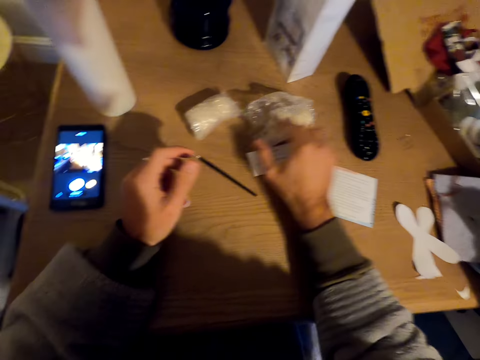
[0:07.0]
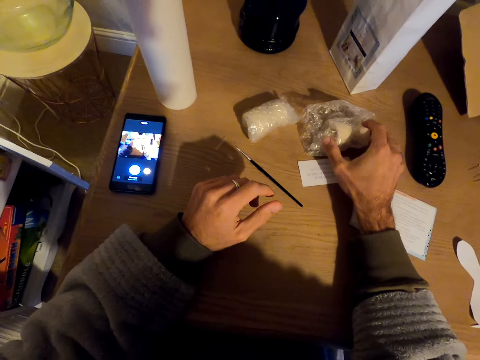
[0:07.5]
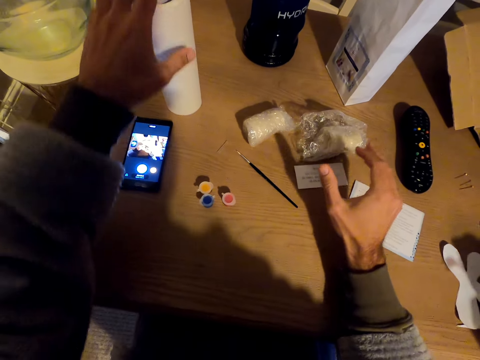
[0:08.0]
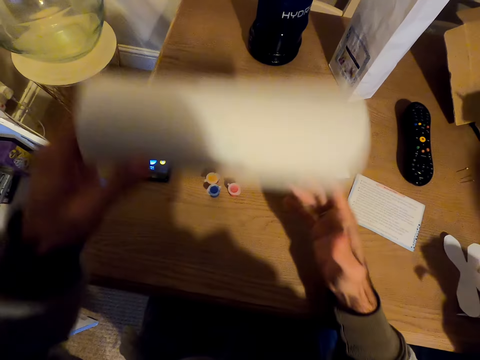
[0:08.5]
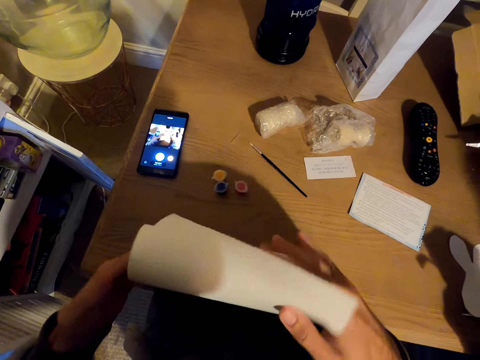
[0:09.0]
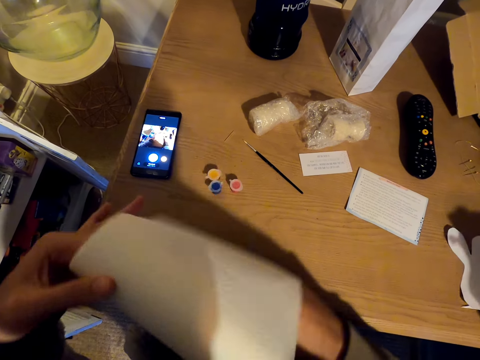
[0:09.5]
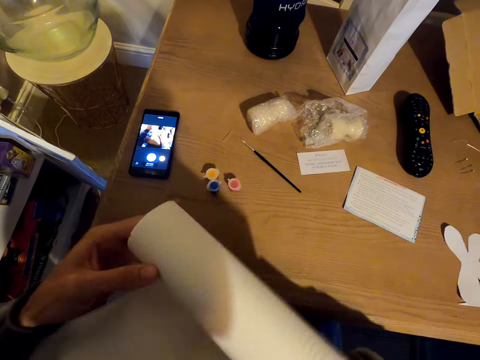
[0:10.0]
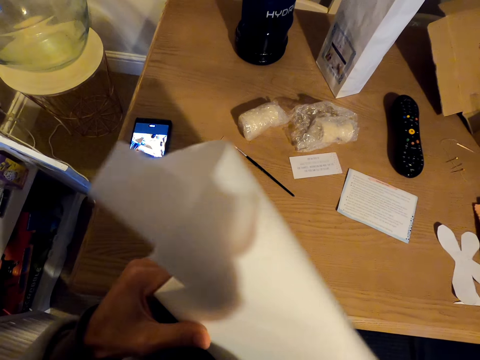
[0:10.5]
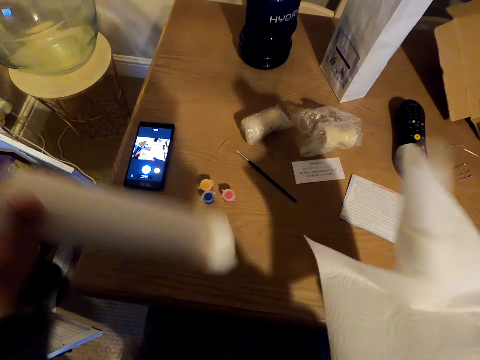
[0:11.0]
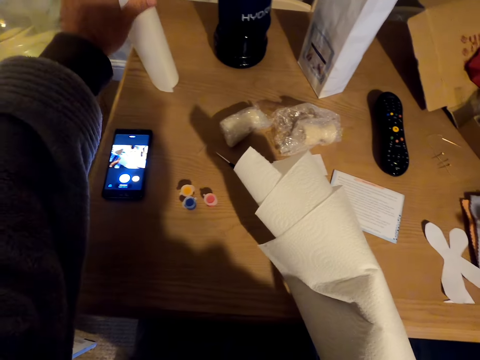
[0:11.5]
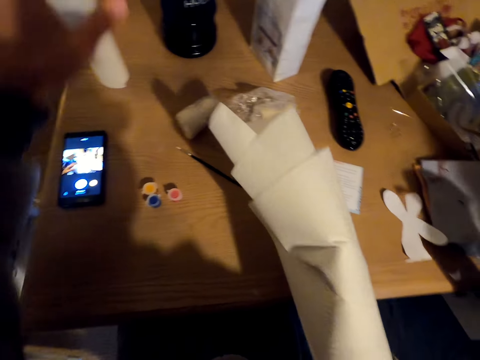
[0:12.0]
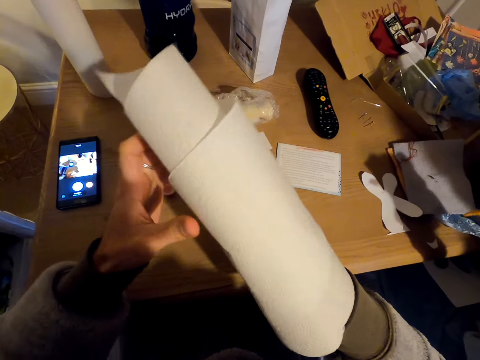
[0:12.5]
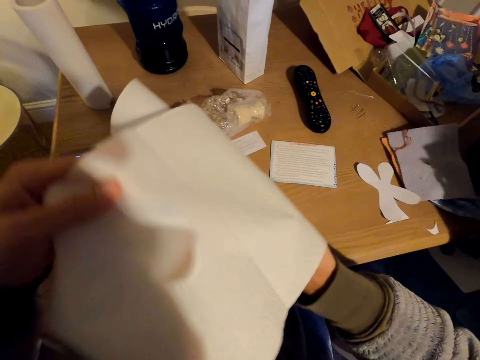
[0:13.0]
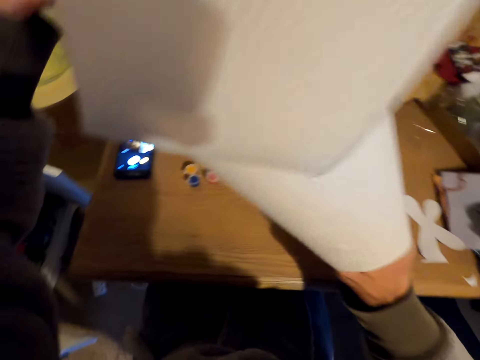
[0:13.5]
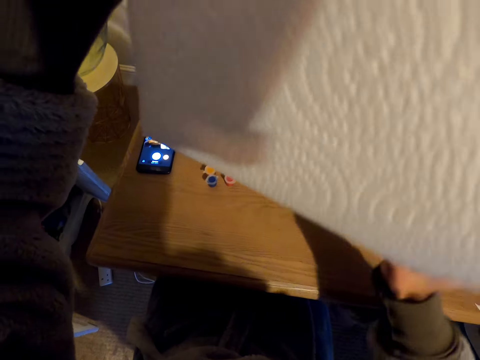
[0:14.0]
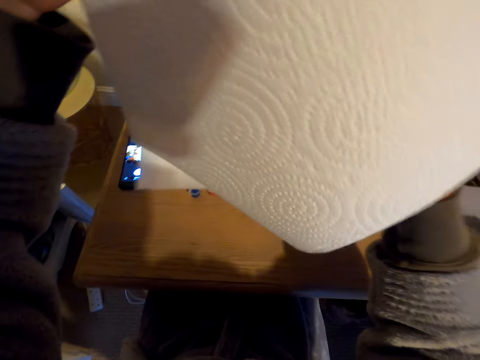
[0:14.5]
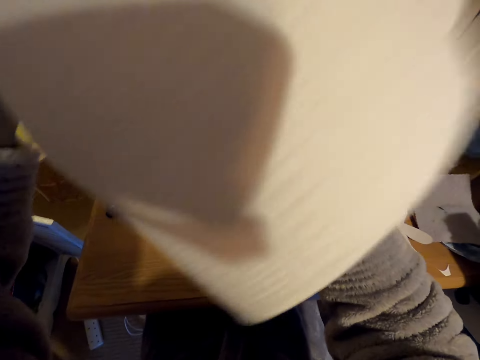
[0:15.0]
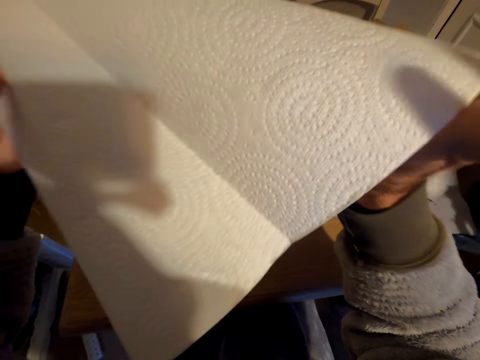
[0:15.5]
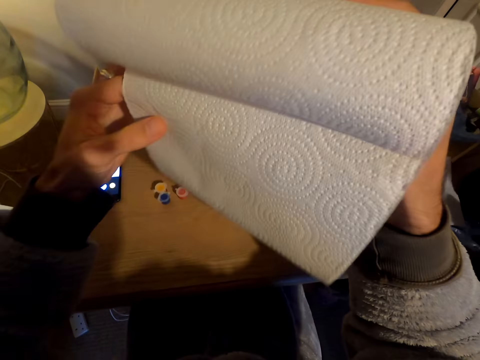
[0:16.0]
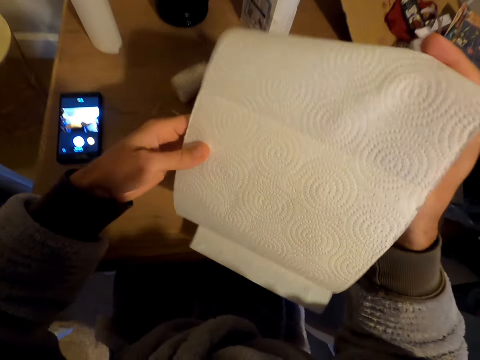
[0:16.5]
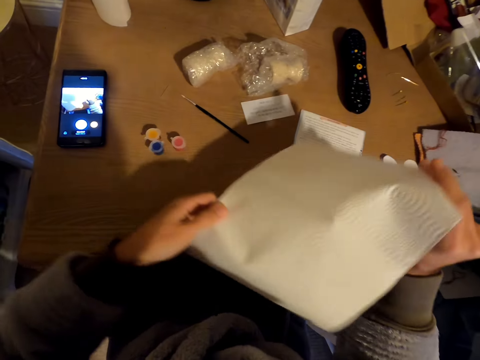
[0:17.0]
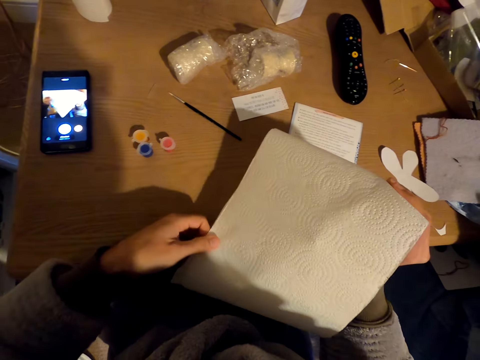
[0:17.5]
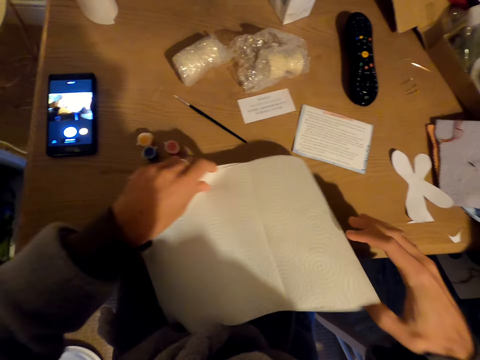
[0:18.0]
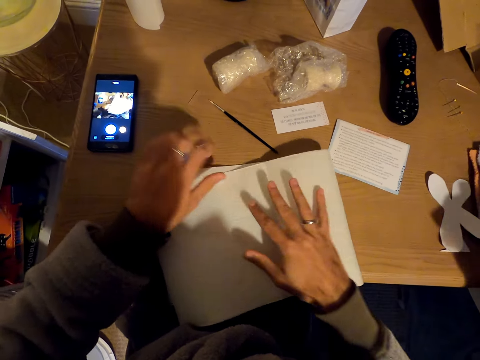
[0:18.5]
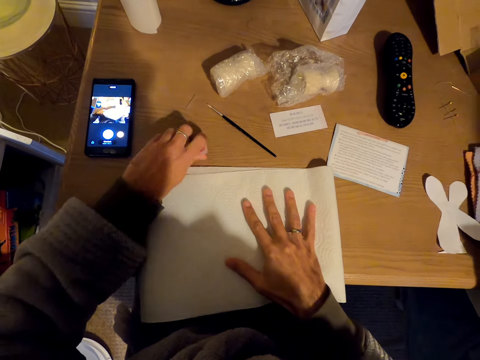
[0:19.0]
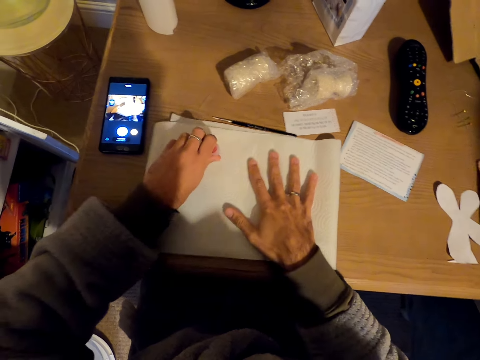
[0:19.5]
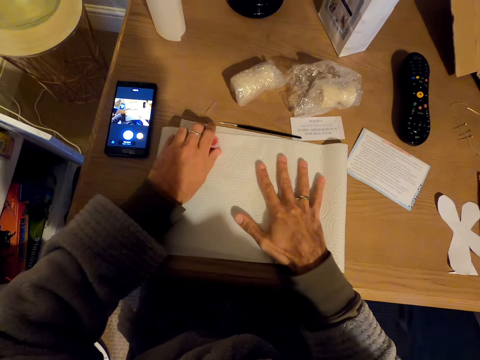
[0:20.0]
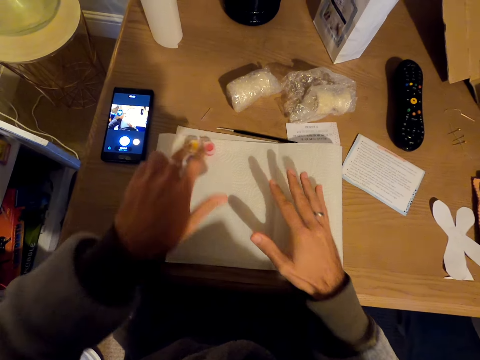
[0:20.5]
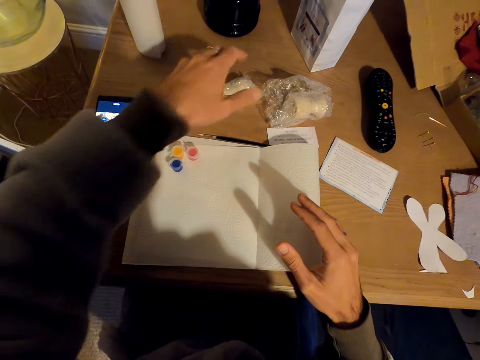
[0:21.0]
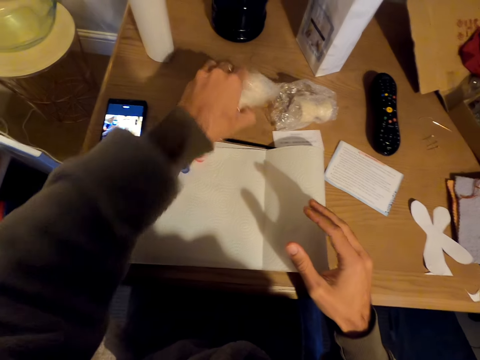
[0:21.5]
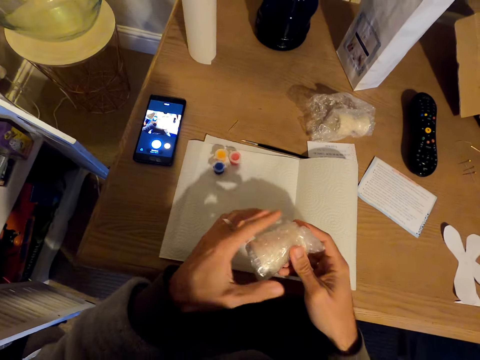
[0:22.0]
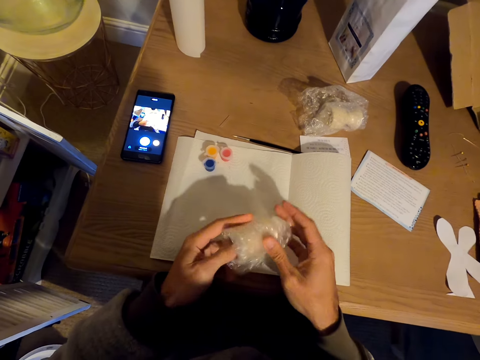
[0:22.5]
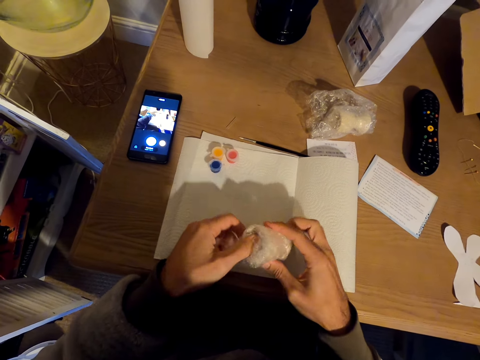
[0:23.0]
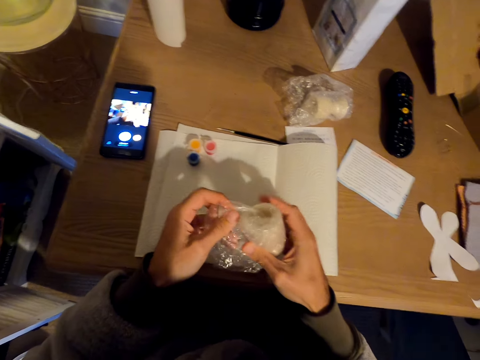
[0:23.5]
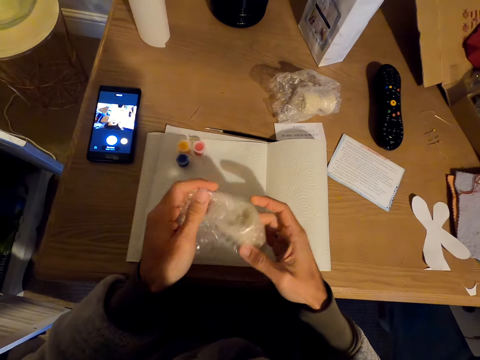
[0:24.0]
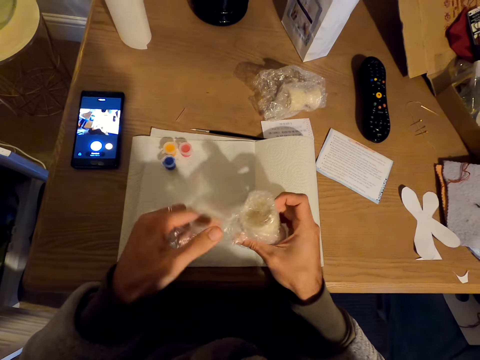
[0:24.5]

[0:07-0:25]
The camera wearer puts the paint brush on the table. They touch a paper. They take a roll or tissue. They unroll the napkin. They cut the tissue. They put the rolls on the table. They place a piece of the tissue on the table. They unfold the tissue. They hold up the napkin. They put the napkin on the table. They take containers. They put the containers on the napkin. They take a nylon roll. They unroll the nylon.

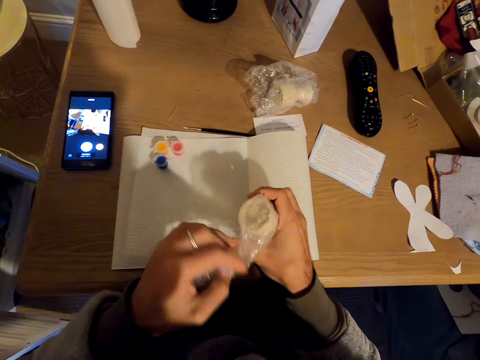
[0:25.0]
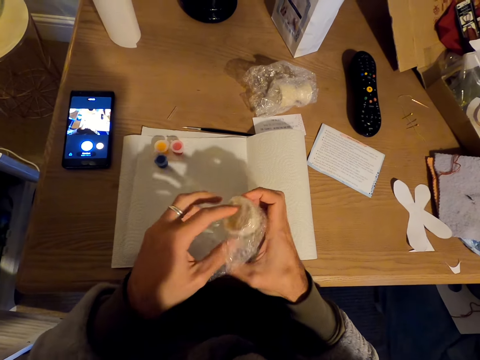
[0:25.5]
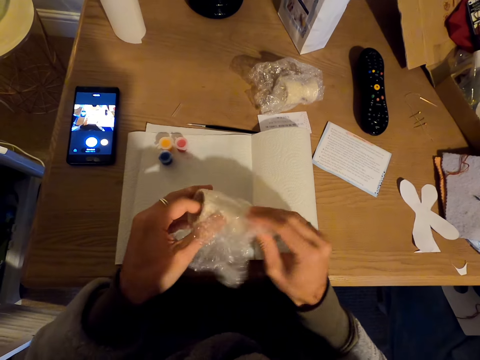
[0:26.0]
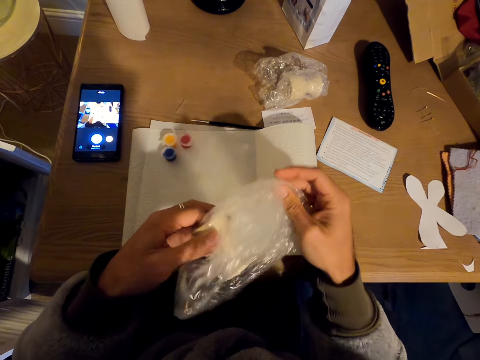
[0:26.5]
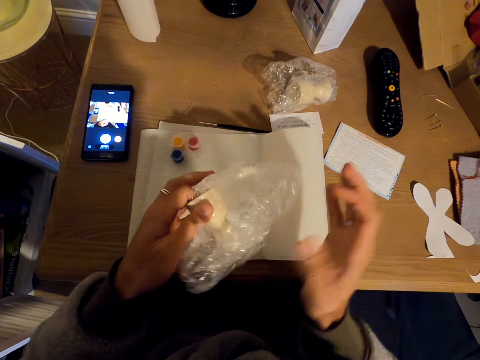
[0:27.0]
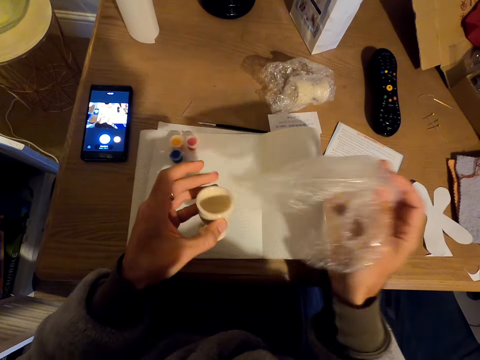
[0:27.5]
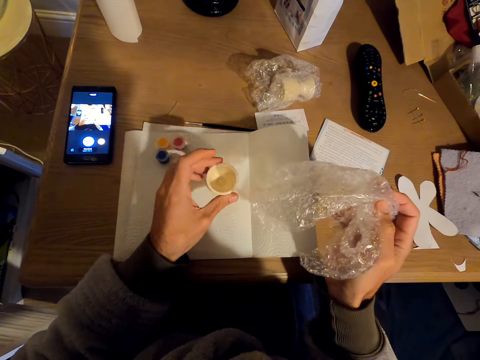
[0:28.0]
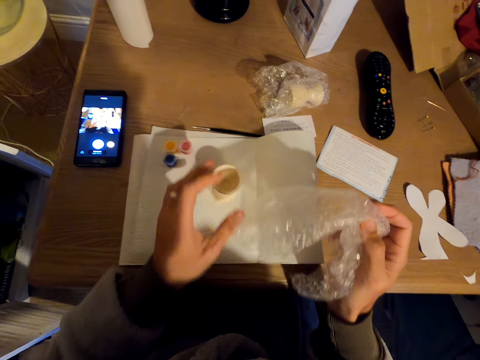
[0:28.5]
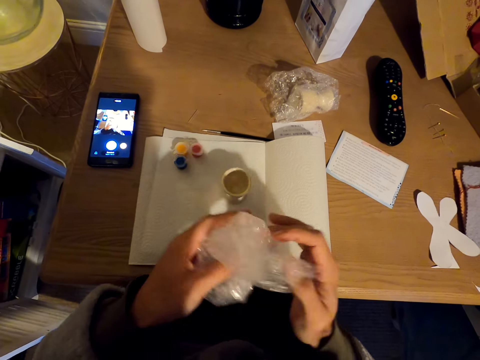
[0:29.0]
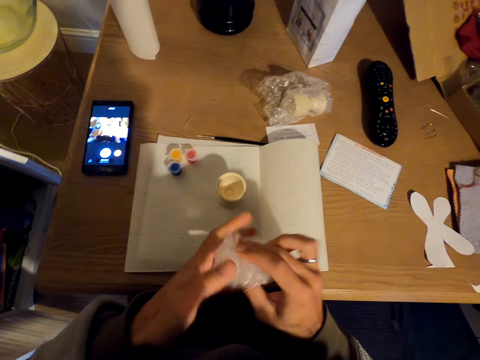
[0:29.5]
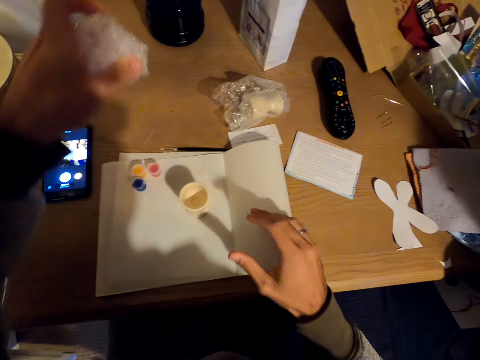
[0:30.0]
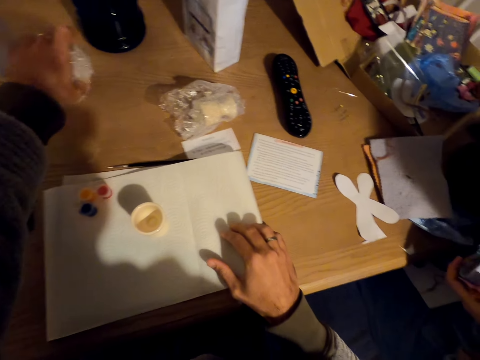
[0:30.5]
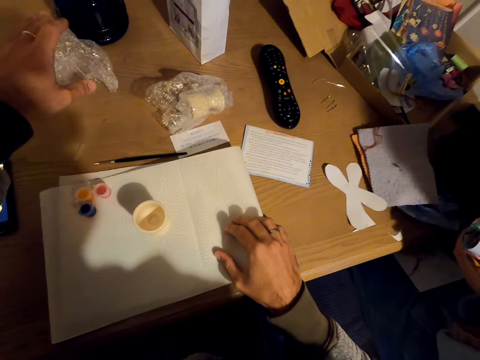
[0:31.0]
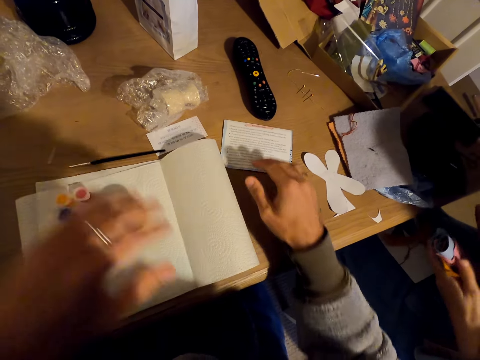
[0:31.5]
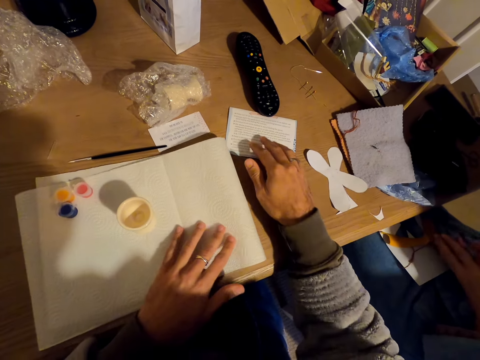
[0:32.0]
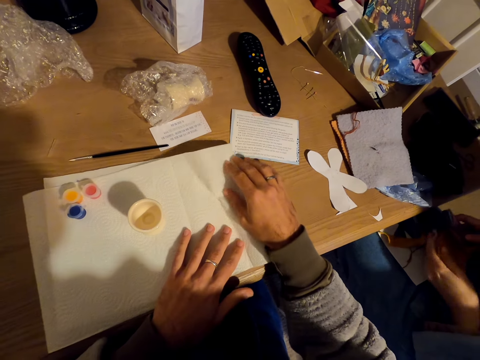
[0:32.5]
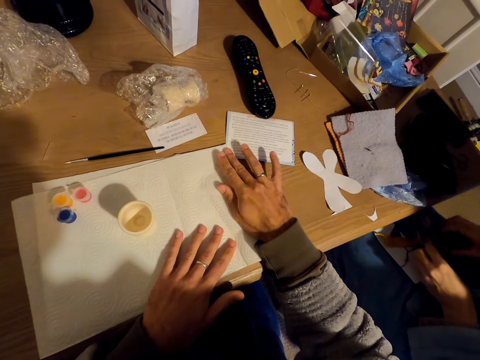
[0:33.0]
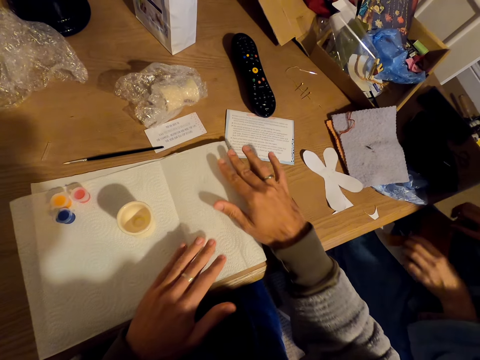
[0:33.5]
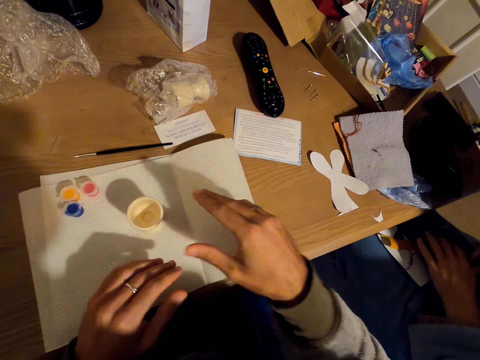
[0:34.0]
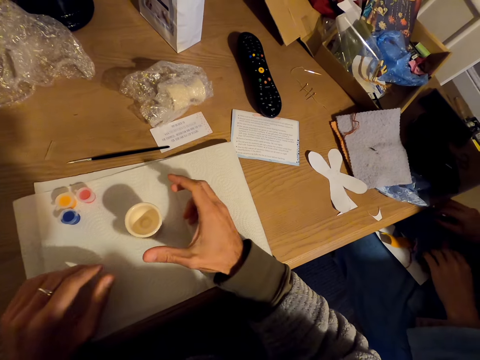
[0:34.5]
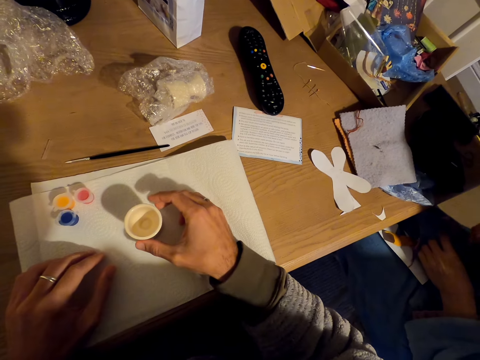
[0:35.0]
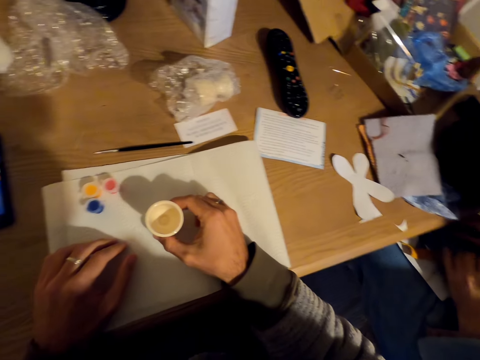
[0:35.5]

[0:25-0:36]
The camera wearer unfolds something. They put a container on the table. They fold the nylon. They put the nylon on the table. They touch a paper. They align the tissue on the table. They displace the container.
